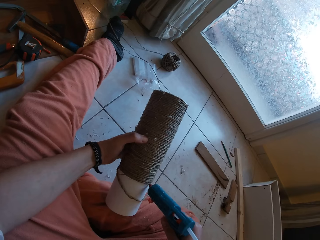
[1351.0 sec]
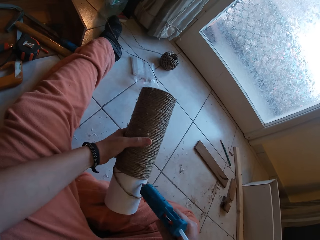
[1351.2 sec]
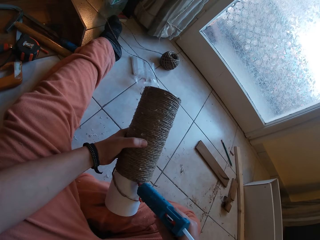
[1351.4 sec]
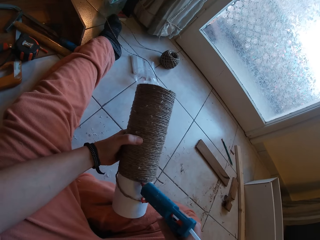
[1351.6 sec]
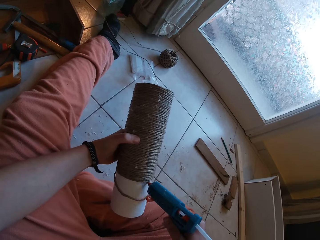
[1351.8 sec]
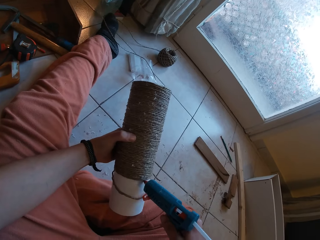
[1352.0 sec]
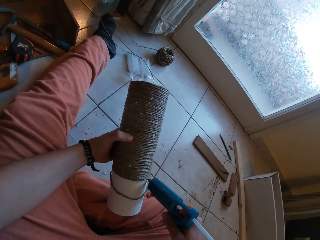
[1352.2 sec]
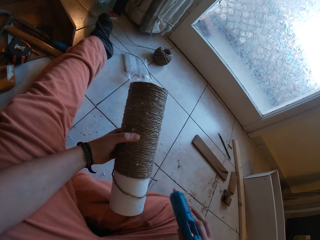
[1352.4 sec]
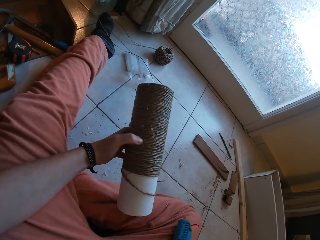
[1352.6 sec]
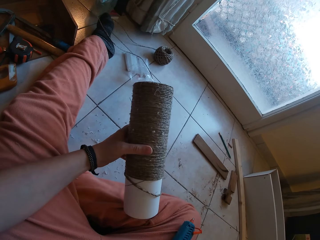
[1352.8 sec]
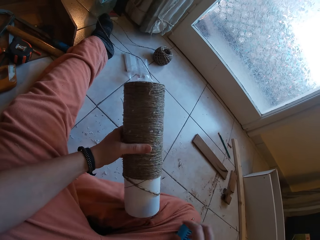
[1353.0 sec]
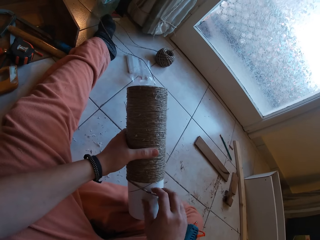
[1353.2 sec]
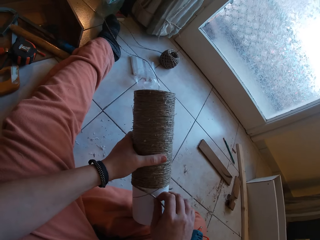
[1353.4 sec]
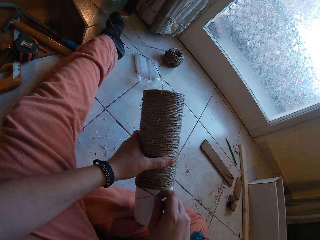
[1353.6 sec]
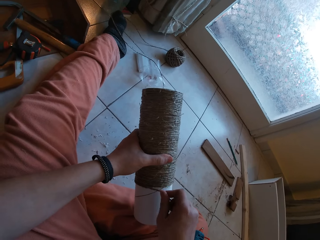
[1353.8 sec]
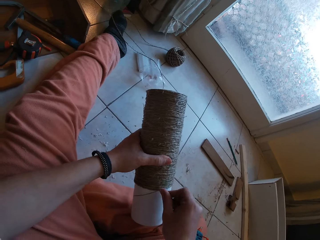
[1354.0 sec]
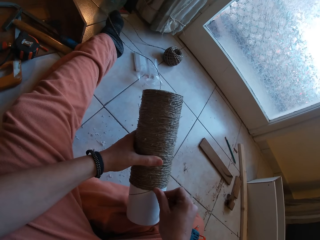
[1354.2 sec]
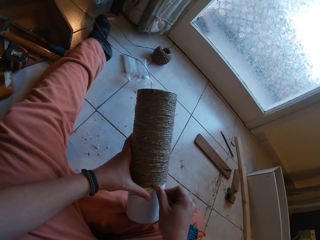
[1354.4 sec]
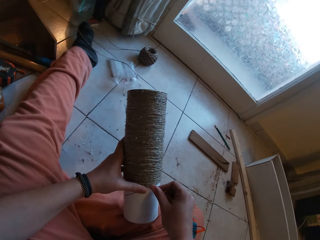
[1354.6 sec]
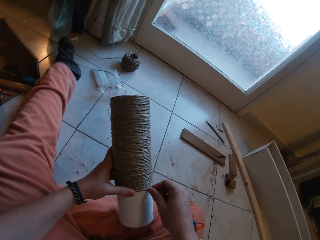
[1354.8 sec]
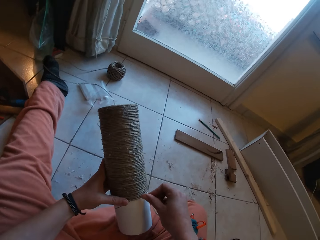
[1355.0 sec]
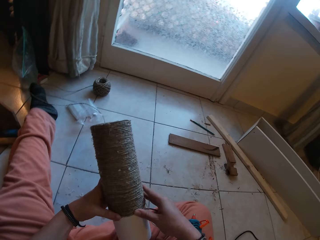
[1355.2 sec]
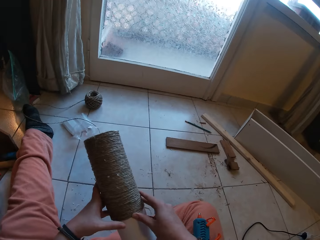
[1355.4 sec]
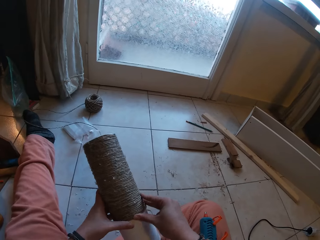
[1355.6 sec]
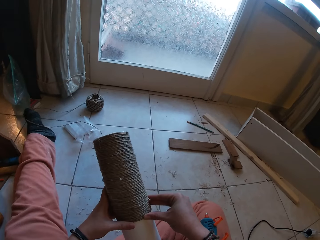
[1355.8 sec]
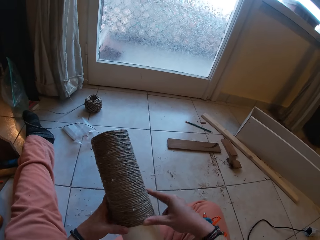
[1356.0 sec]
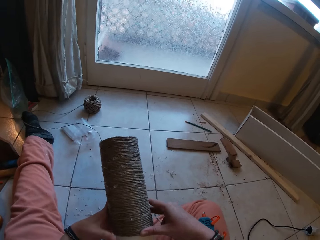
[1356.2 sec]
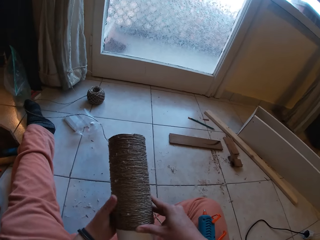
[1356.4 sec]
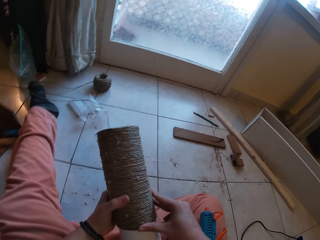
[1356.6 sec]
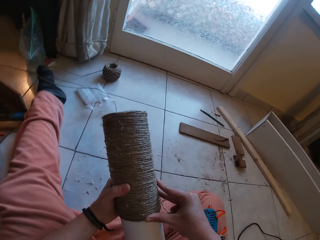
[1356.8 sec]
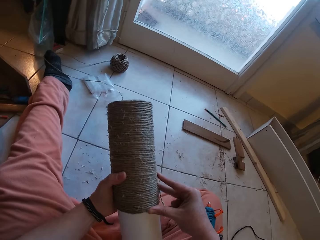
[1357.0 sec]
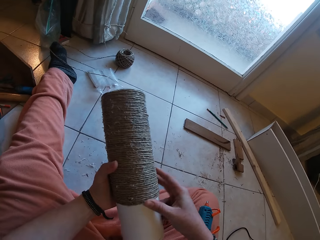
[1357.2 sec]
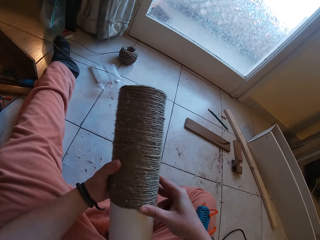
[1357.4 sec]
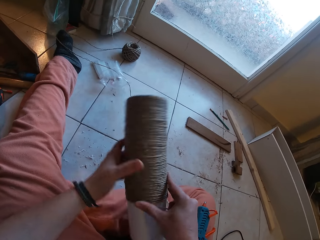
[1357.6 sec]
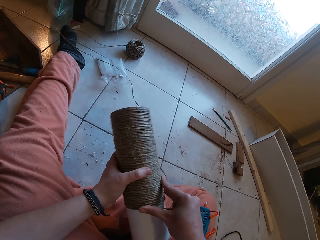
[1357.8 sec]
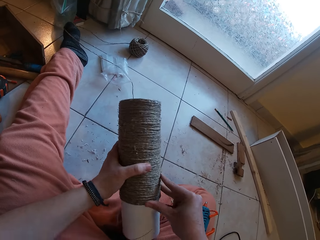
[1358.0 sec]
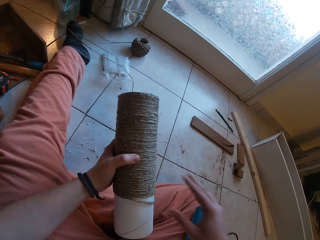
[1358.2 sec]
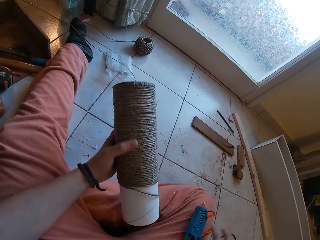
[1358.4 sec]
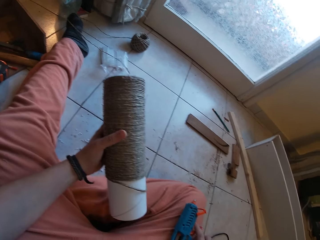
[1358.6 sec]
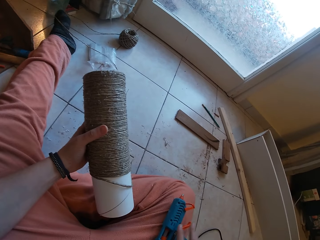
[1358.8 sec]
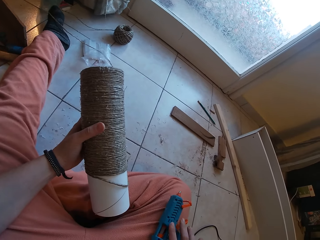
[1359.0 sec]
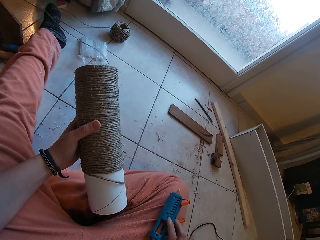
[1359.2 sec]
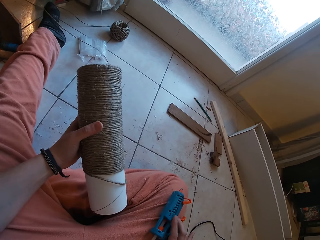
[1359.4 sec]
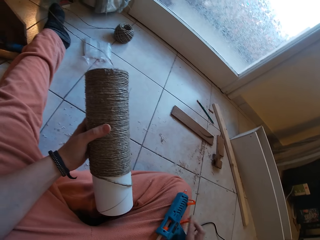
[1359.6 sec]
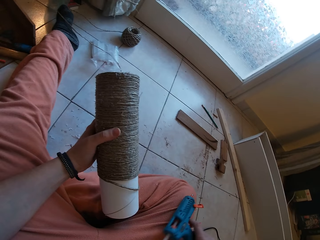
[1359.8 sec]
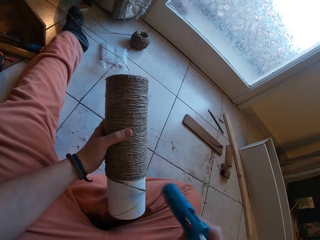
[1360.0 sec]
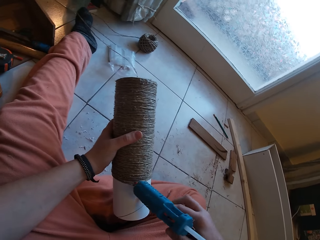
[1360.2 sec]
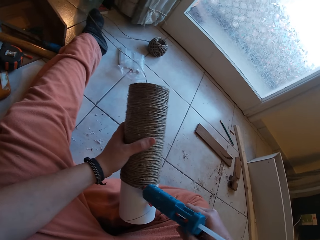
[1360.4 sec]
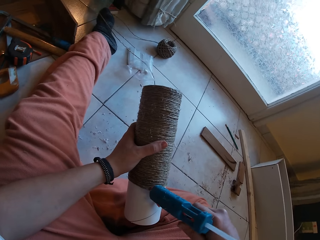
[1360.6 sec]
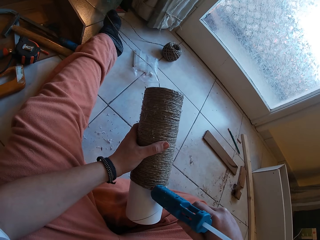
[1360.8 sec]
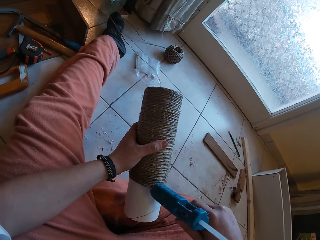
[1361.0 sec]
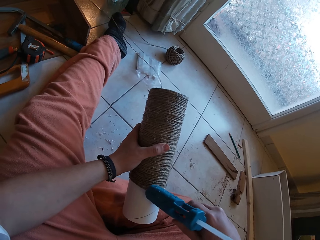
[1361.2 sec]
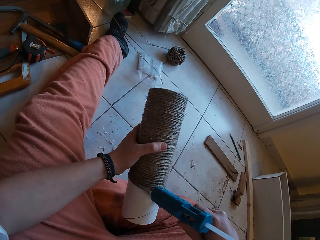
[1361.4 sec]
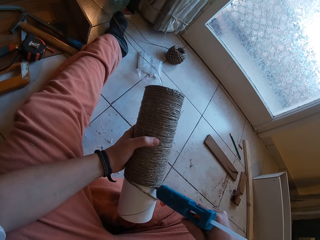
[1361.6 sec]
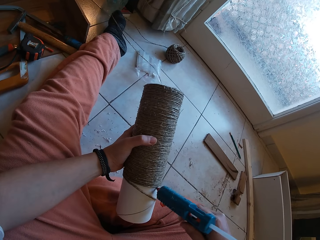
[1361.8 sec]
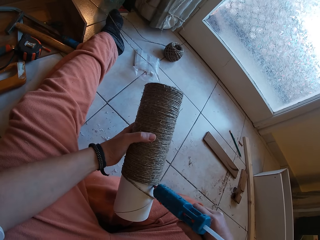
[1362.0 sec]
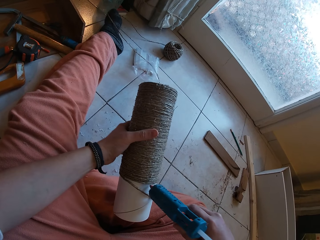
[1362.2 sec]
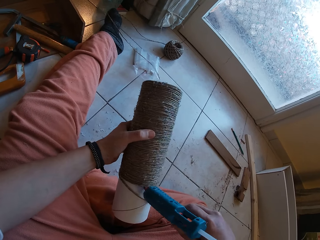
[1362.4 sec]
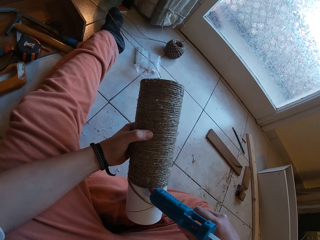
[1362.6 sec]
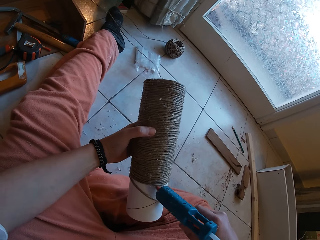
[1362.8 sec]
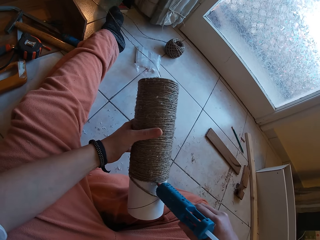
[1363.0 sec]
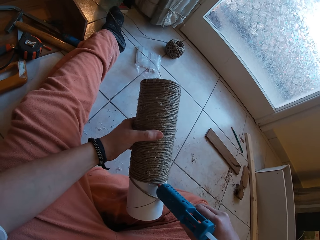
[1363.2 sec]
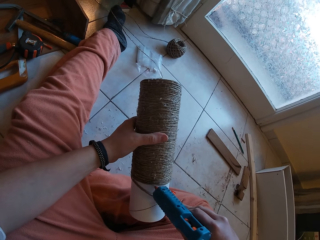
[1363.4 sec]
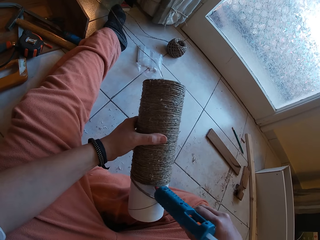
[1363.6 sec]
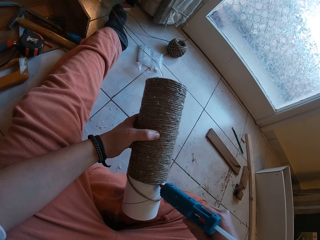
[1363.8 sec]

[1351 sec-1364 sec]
The camera wearer drops the glue gun on her lap with her right hand. She gums the rope on the craft with both hands. She picks the glue gun from her lap with her right hand. She applies glue on the craft with the glue gun in her right hand.

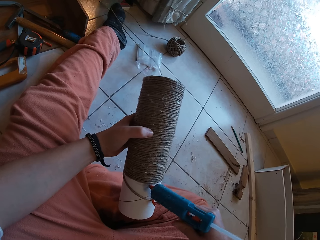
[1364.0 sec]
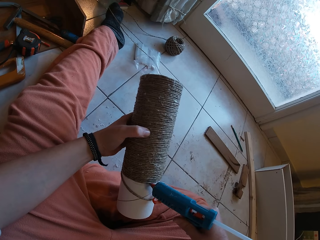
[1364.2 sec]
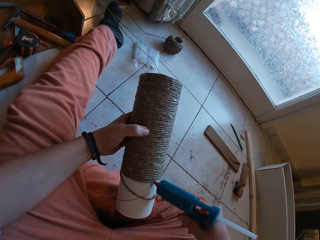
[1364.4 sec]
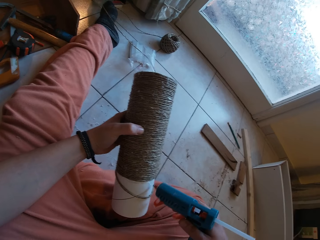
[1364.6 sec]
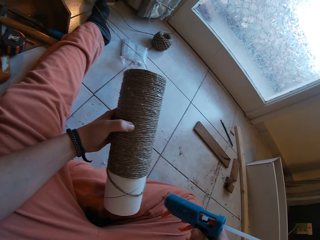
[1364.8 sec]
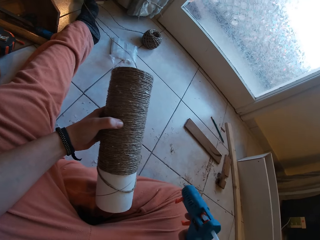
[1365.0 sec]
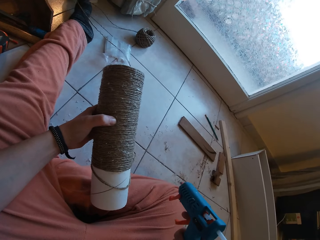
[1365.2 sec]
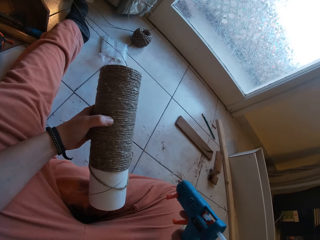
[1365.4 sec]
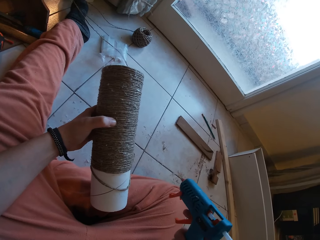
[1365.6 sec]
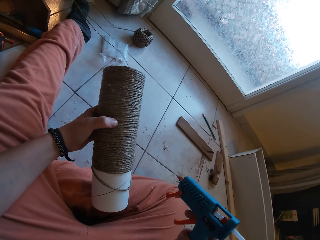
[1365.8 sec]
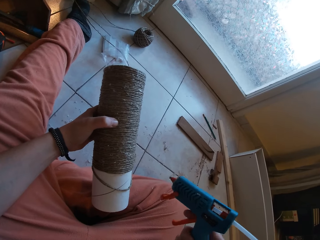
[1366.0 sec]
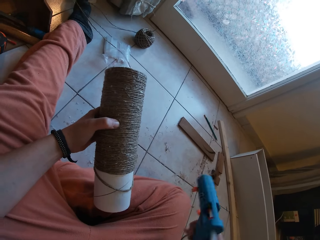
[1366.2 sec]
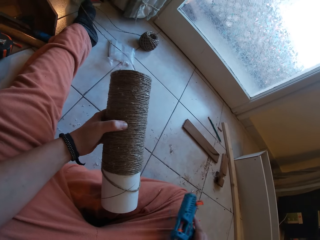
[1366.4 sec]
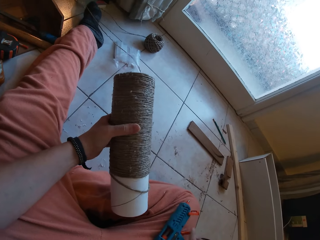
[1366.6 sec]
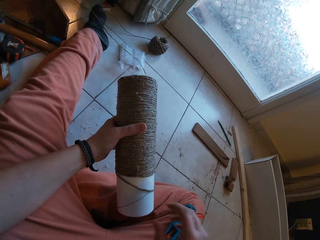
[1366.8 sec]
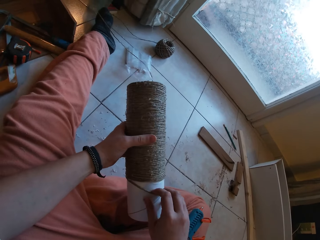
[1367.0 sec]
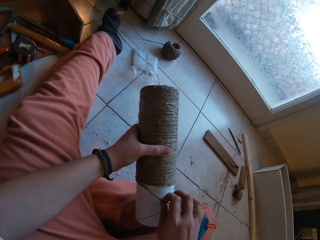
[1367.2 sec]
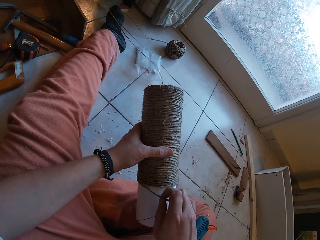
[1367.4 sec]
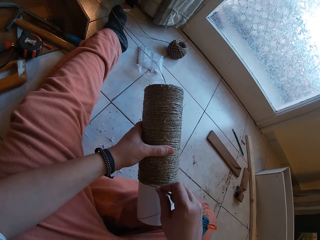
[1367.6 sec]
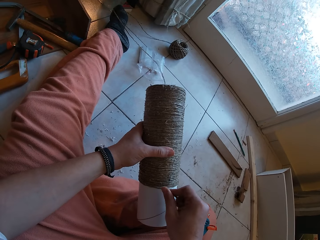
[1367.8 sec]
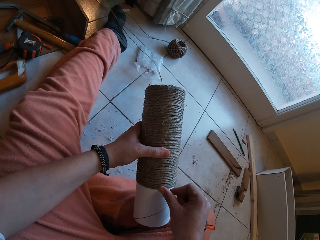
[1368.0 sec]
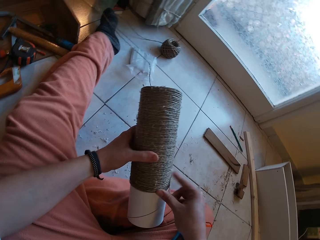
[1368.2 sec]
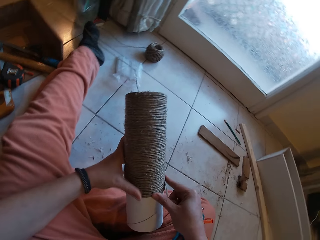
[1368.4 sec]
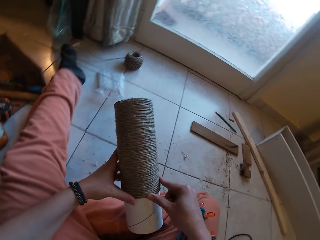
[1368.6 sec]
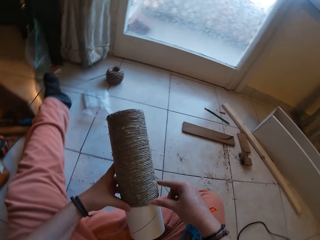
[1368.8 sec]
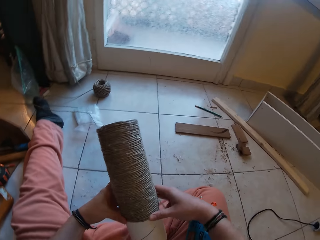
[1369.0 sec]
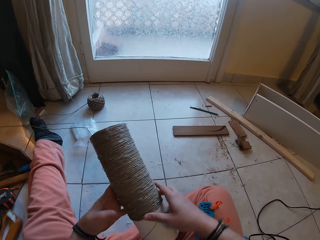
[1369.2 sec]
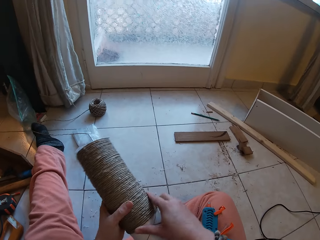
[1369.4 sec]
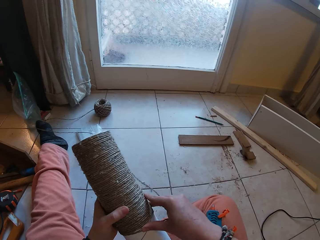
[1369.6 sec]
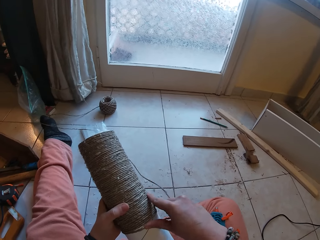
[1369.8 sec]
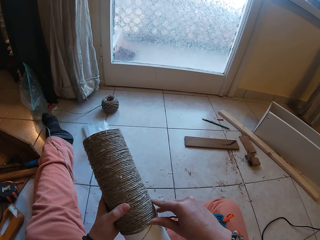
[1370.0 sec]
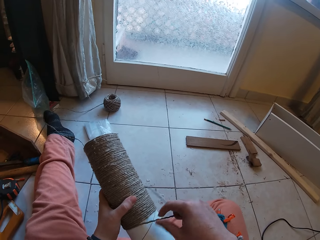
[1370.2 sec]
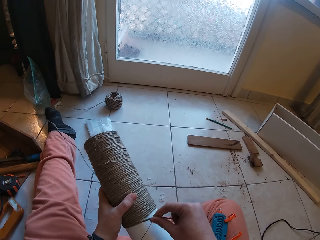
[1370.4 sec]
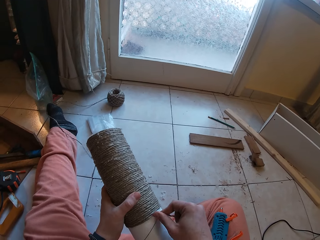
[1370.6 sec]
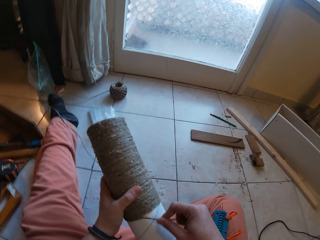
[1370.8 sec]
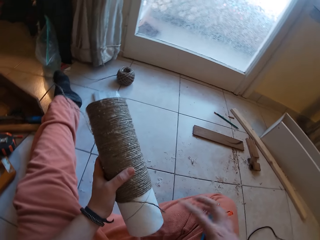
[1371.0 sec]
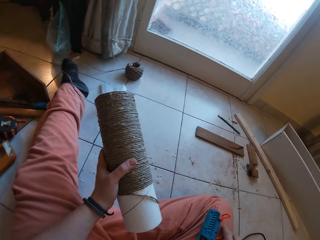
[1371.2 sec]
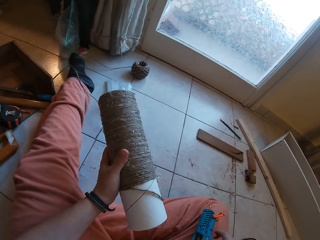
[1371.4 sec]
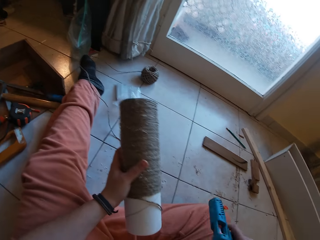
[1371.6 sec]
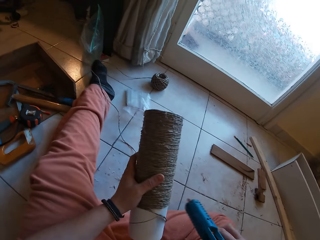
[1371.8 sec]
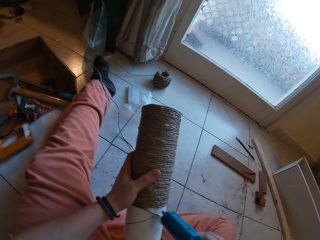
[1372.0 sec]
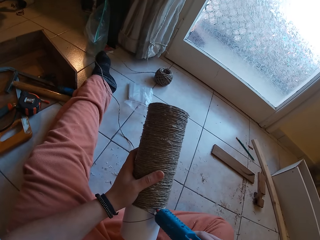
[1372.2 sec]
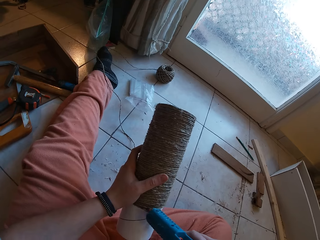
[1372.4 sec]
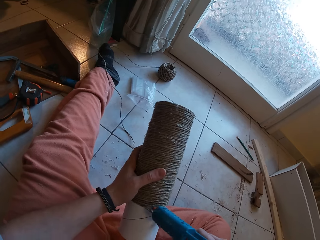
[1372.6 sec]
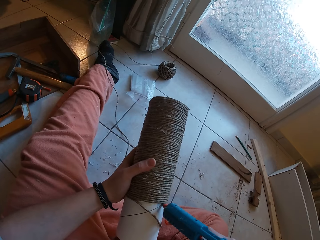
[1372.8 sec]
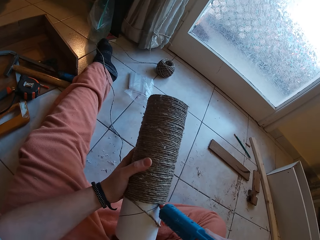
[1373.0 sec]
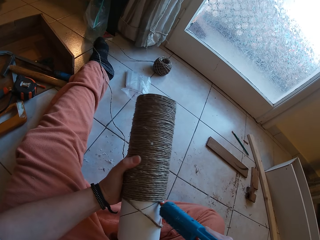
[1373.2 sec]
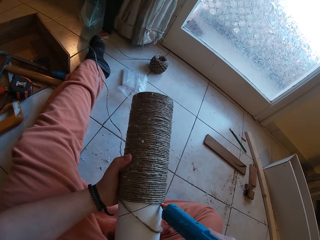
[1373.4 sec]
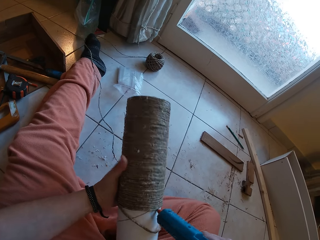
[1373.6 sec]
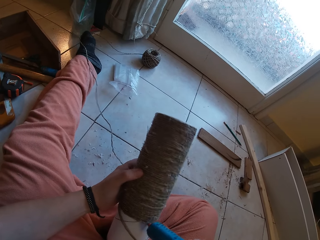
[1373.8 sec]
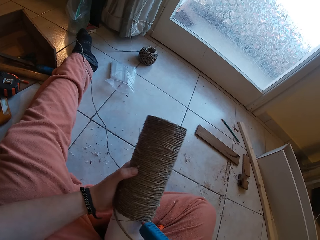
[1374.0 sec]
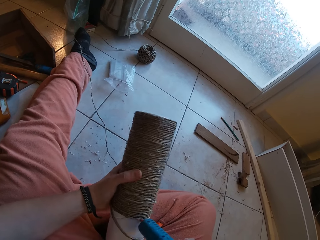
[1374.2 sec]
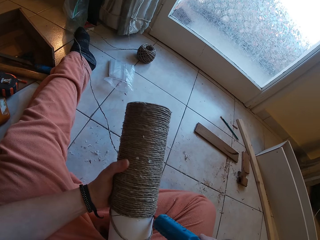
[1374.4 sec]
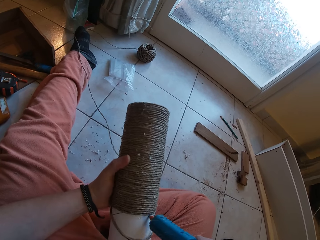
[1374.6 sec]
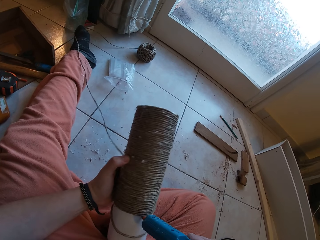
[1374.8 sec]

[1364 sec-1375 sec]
The camera wearer drops the glue gun on her right lap with her right hand. She rolls the yarn round the cardboard tube with both hands. She picks the glue gun from her right lap with her right hand. She applies glue on the cardboard tube with the glue gun in her right hand.
